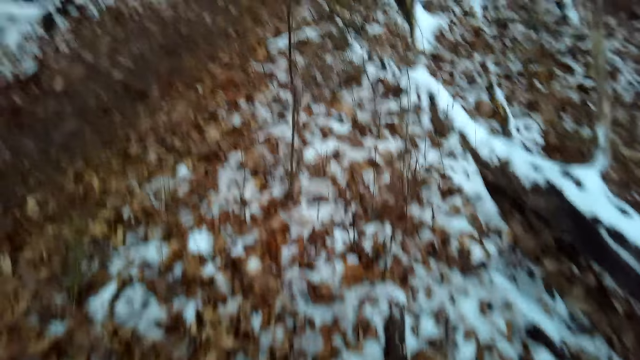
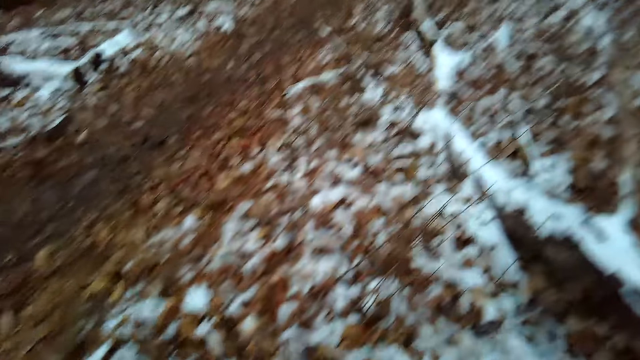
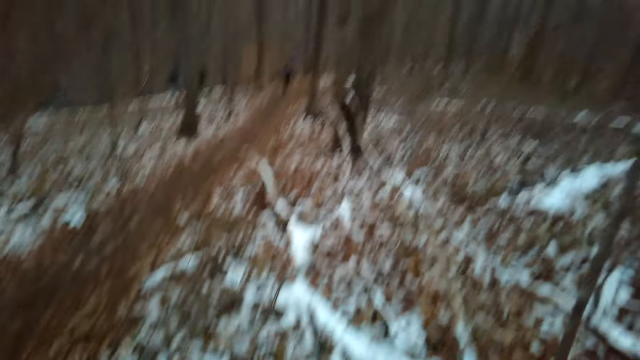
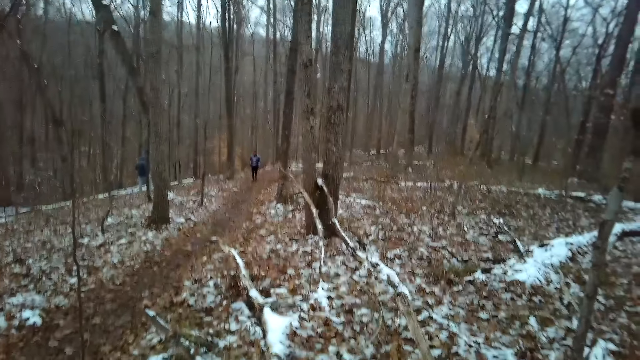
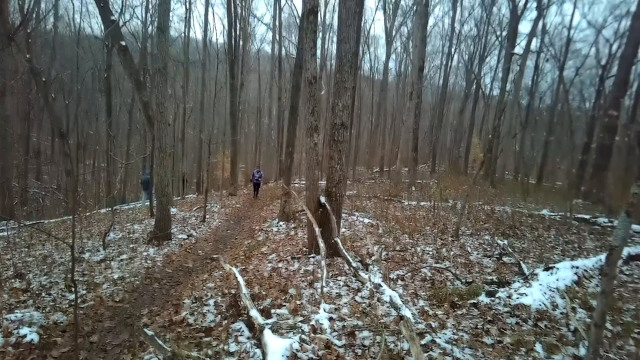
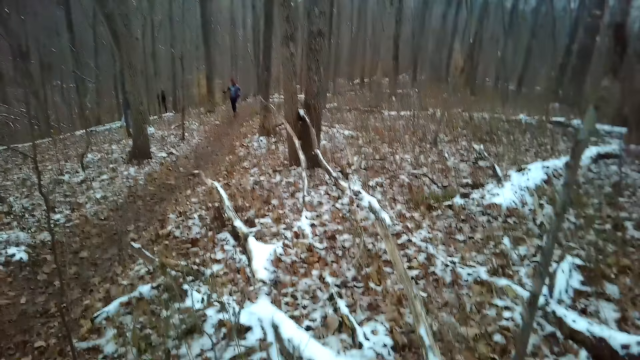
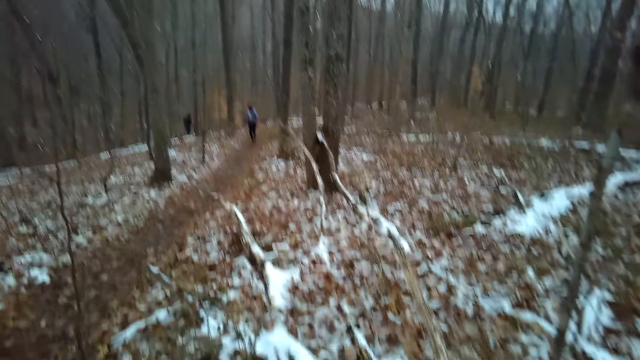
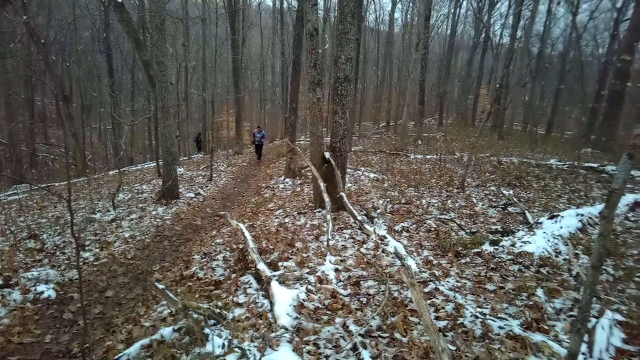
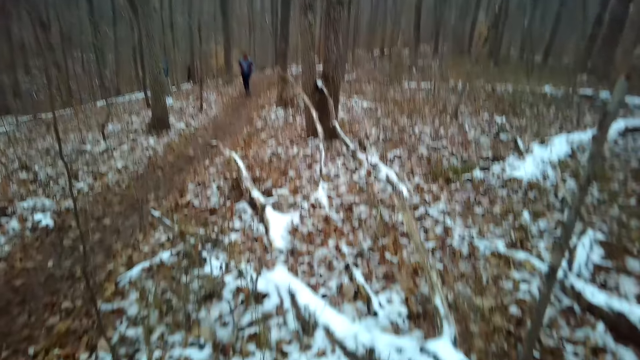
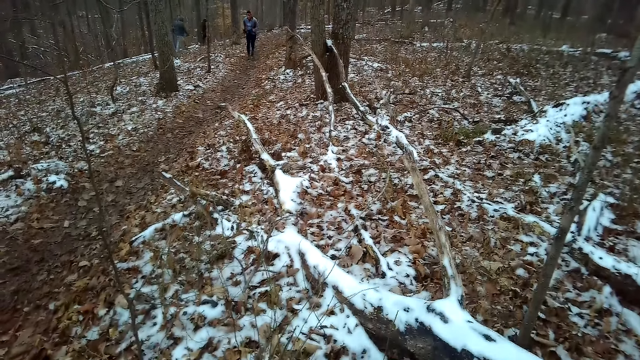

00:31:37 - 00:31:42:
A man runs around. The camera wearer looks at a woman.

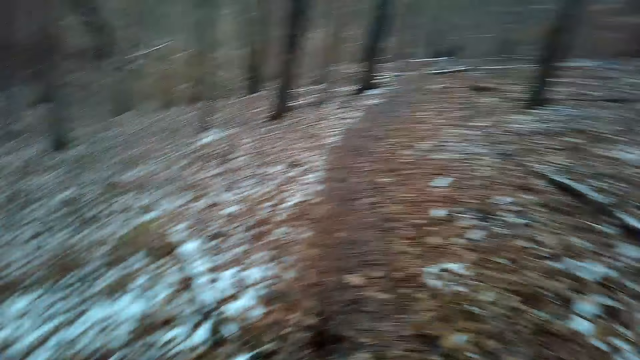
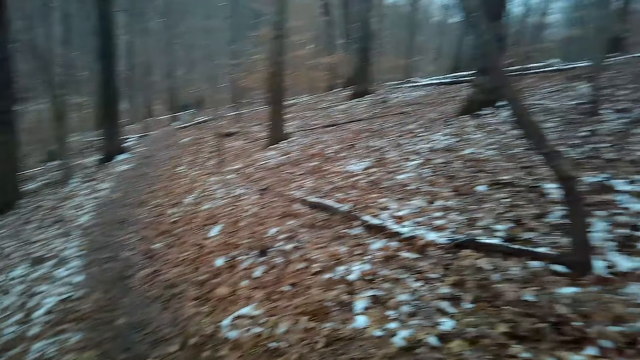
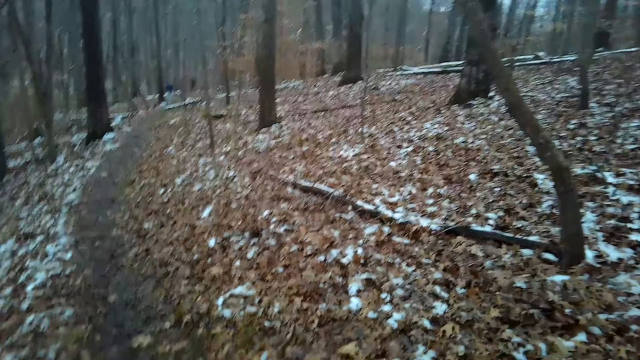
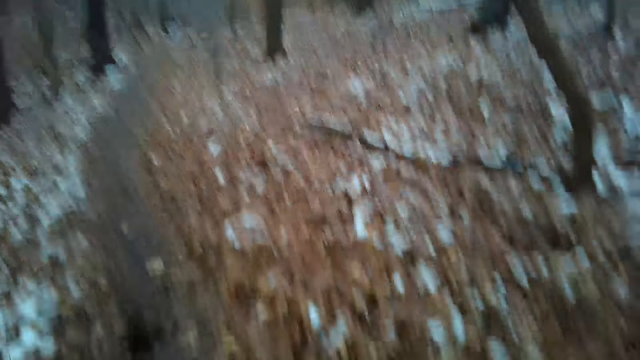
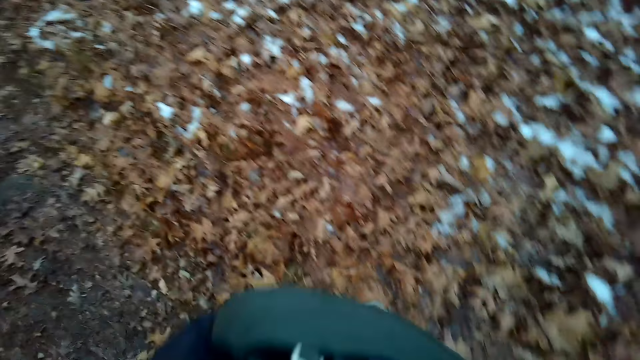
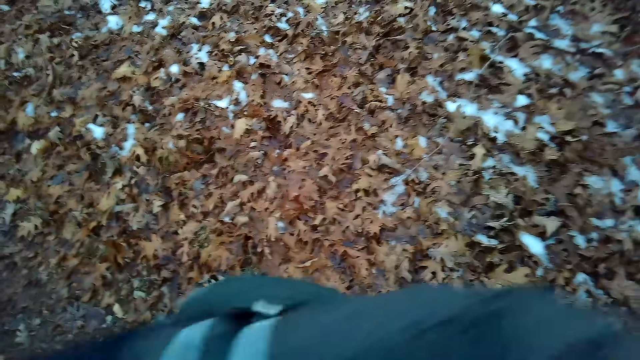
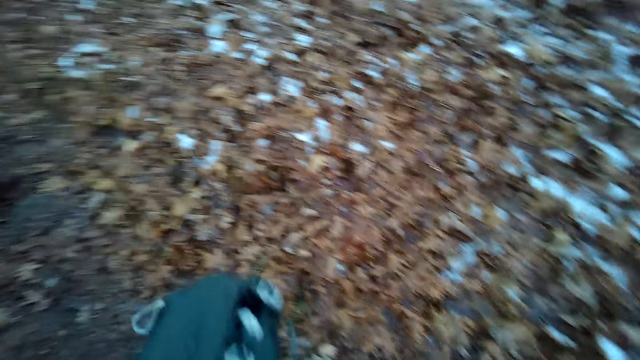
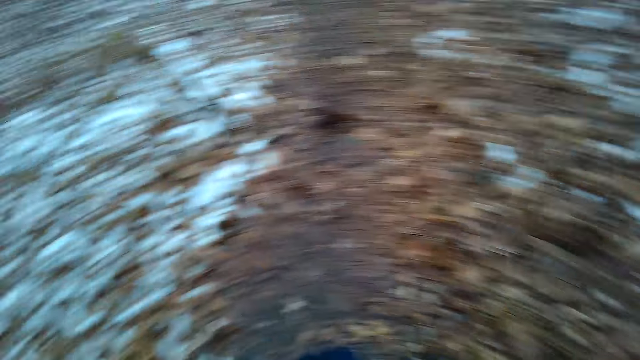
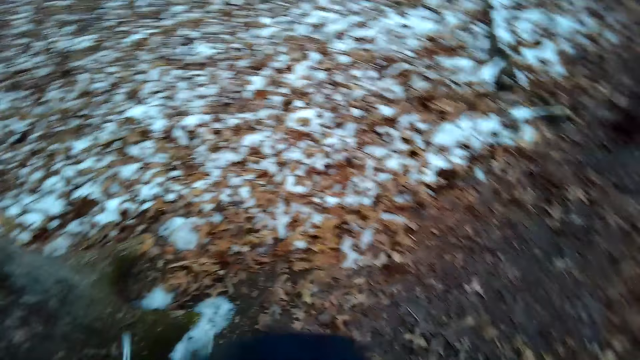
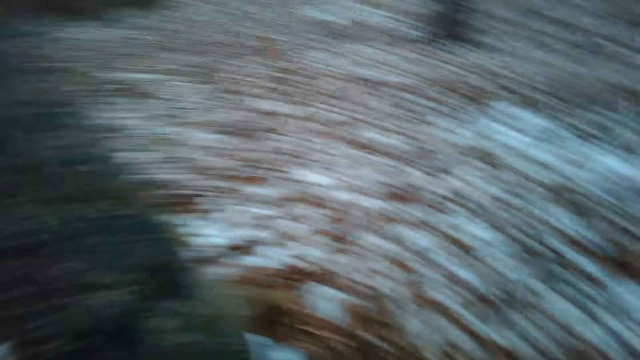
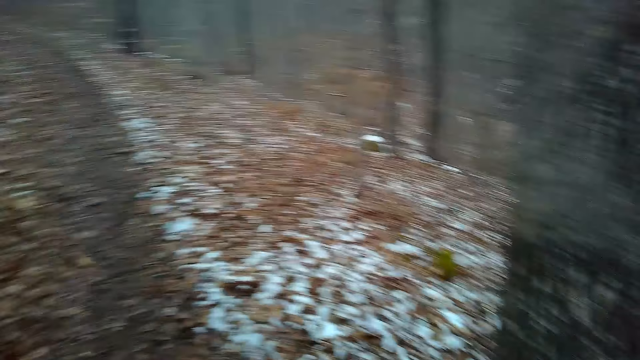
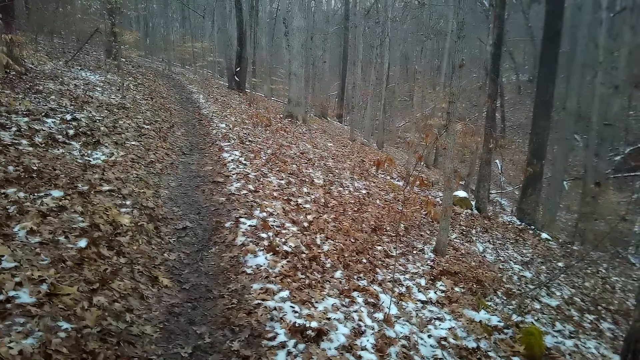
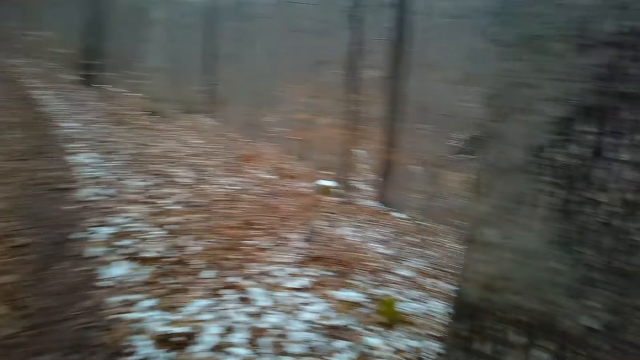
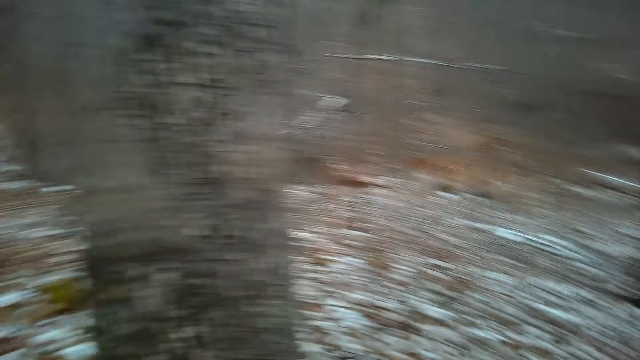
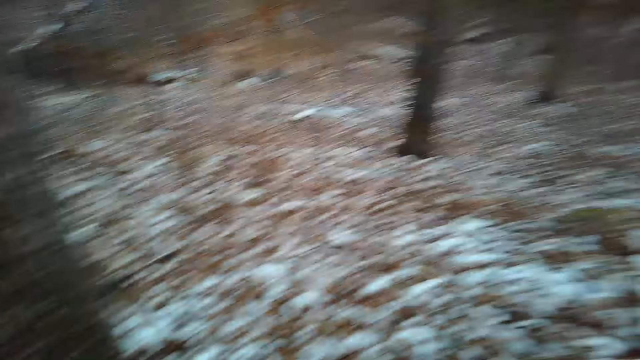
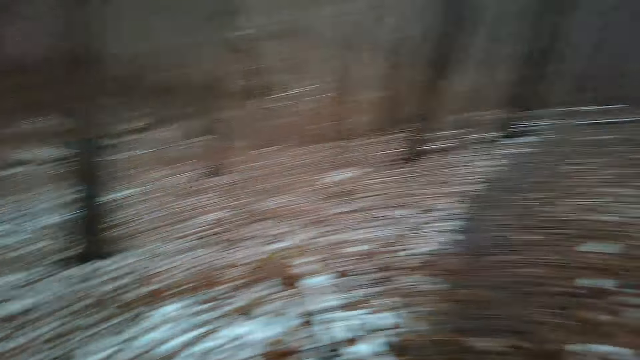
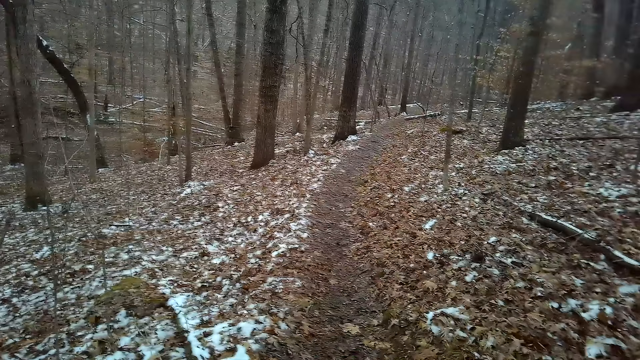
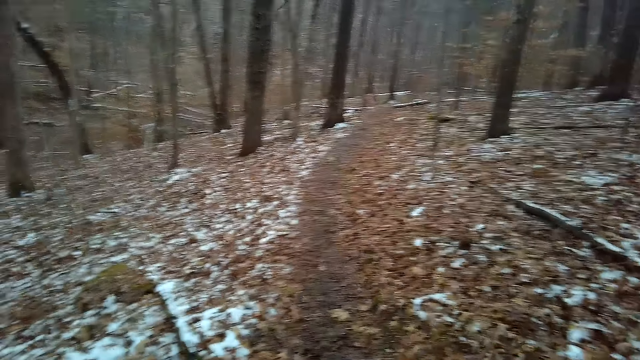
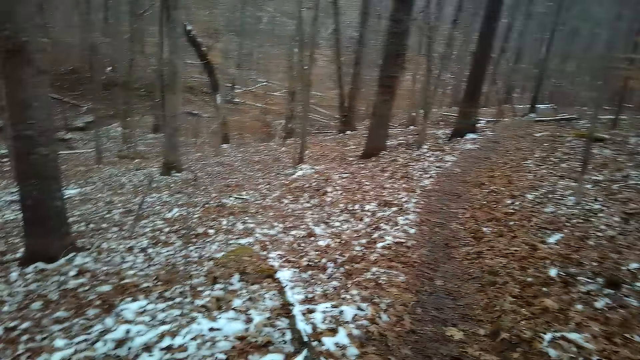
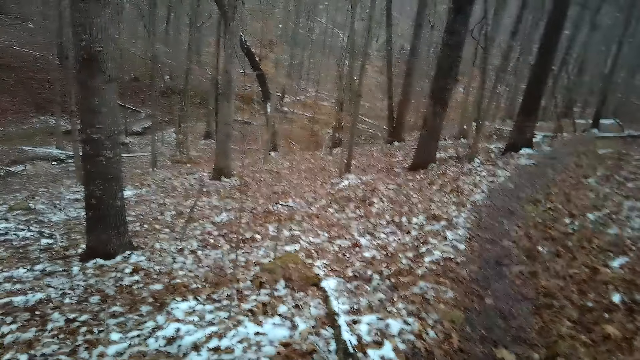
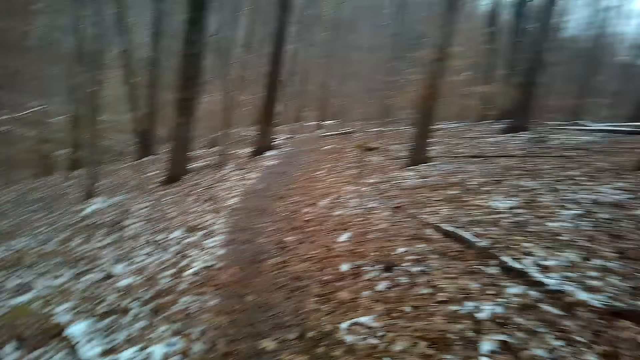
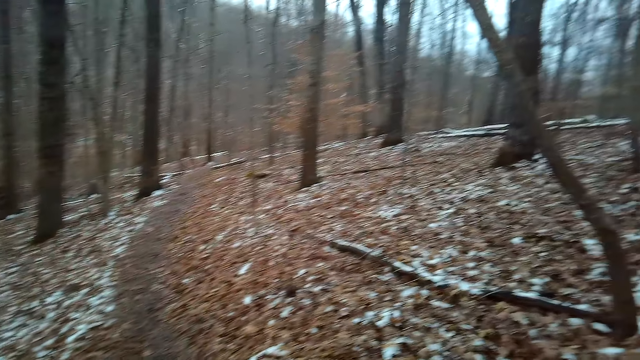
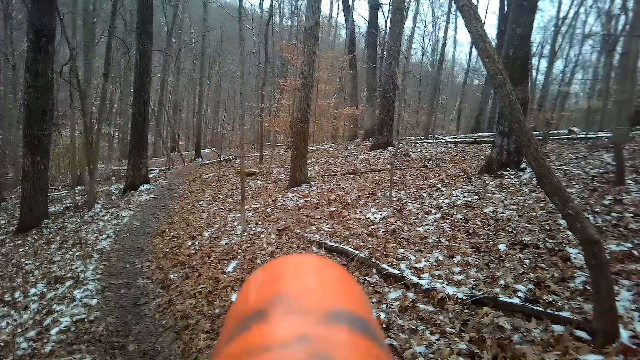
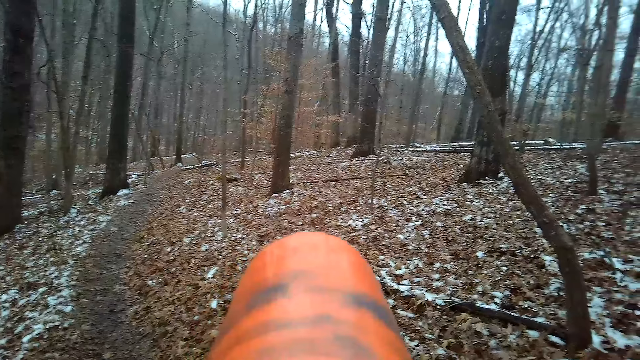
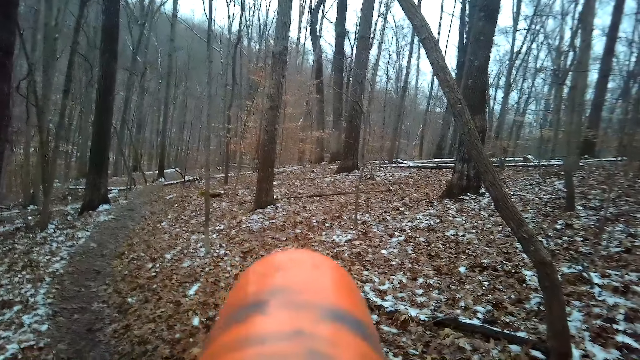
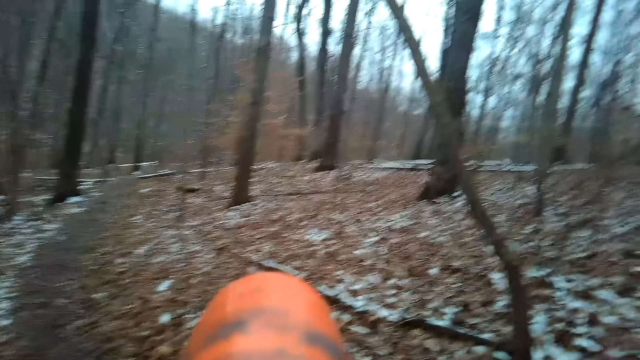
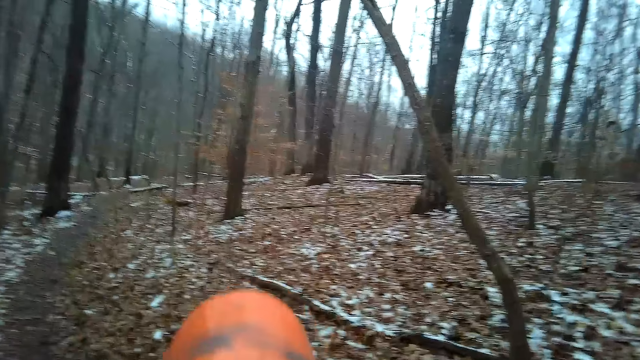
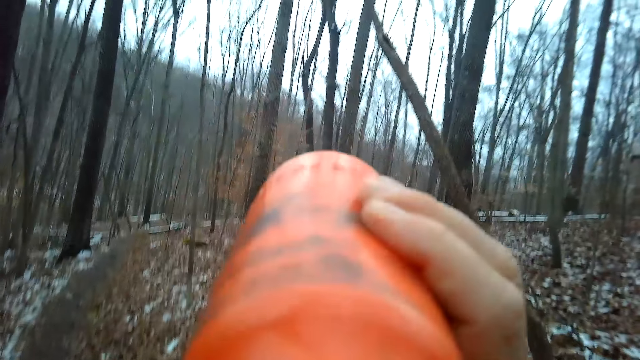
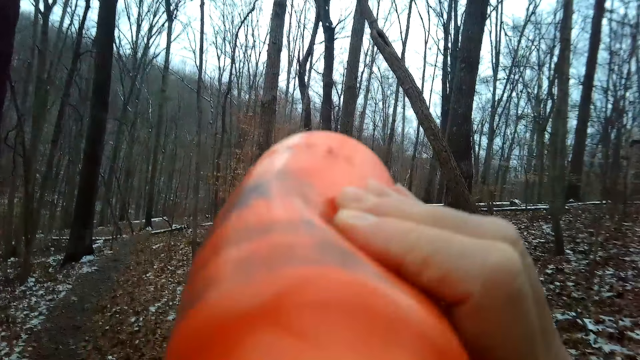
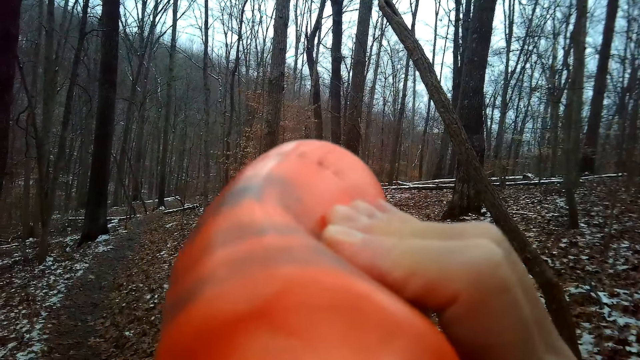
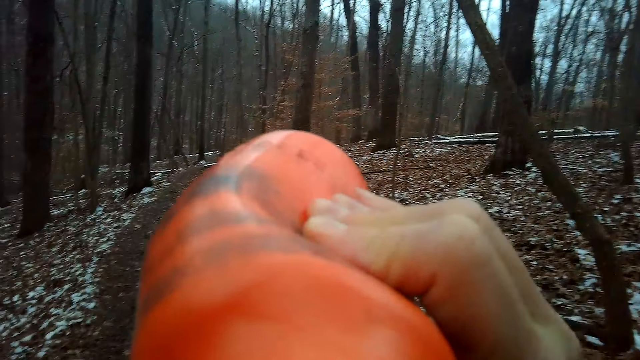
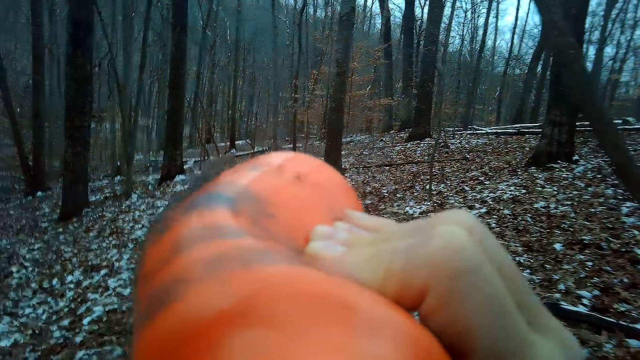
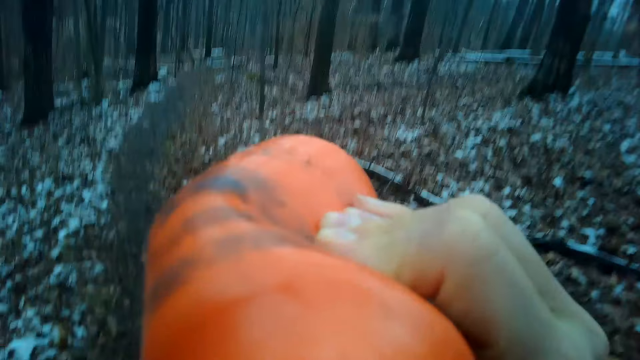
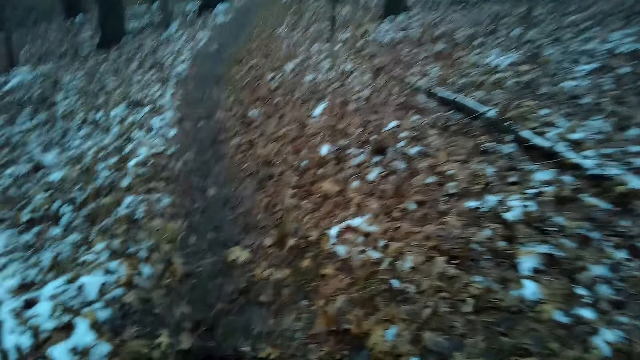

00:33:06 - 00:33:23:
The camera wearer moves their hands. They raise something. They touch an object. They look around the forest. They look round. They drink water from the bottle.
